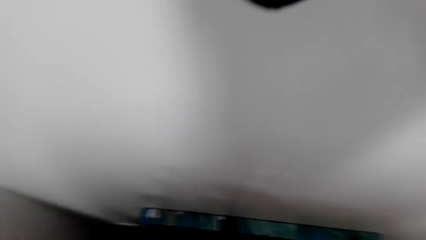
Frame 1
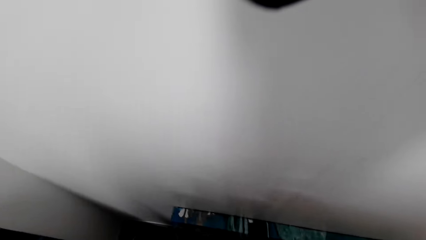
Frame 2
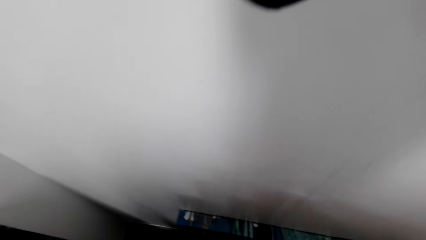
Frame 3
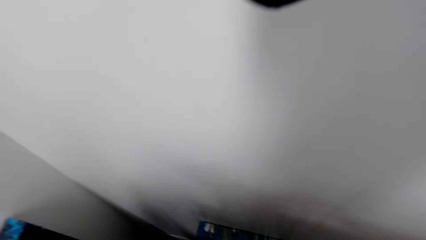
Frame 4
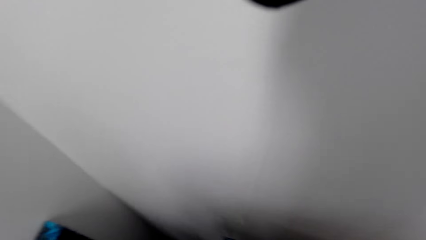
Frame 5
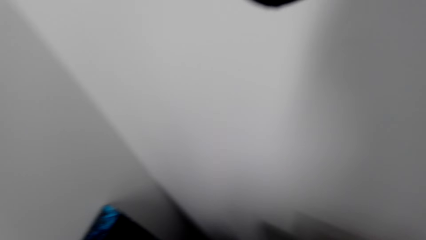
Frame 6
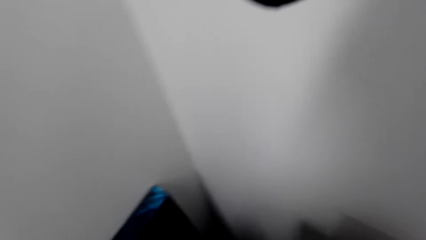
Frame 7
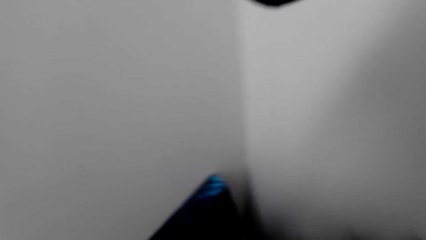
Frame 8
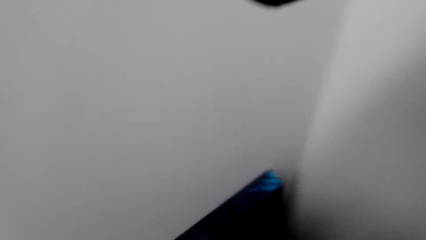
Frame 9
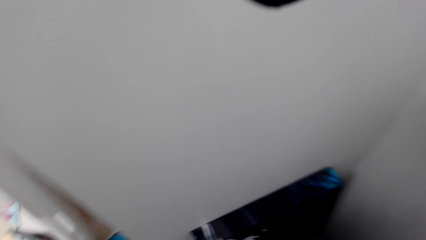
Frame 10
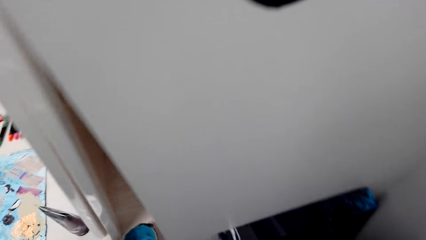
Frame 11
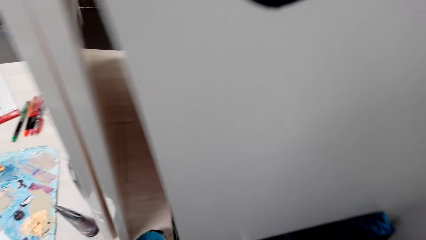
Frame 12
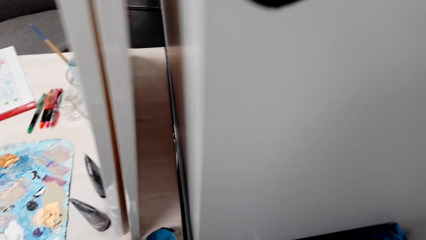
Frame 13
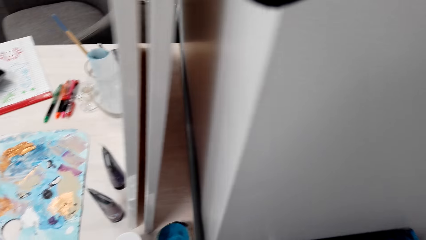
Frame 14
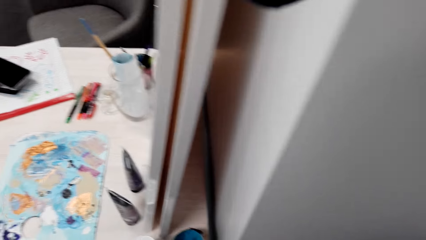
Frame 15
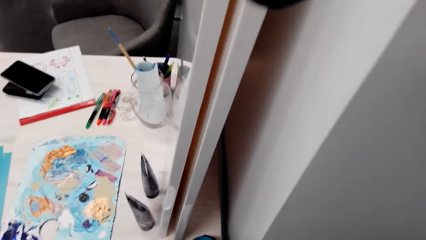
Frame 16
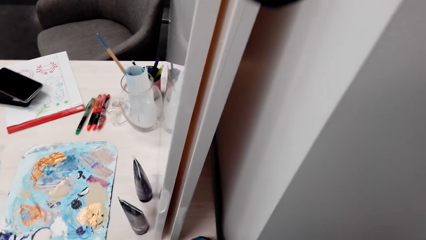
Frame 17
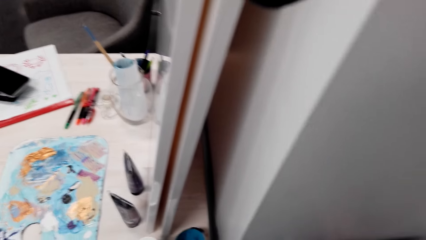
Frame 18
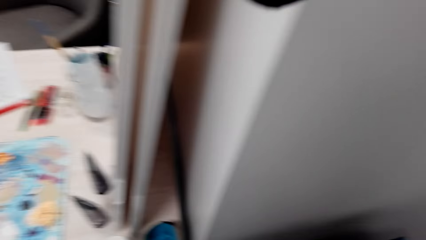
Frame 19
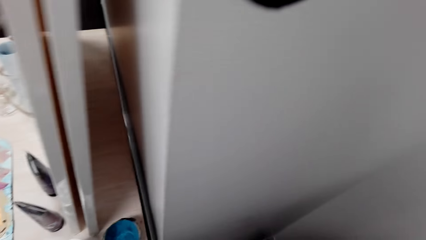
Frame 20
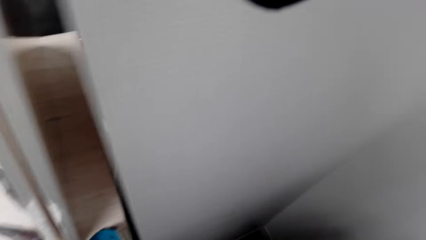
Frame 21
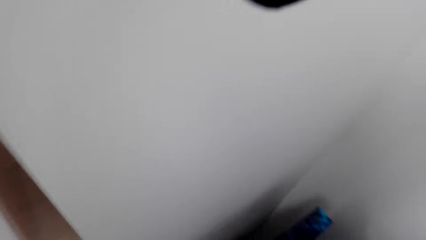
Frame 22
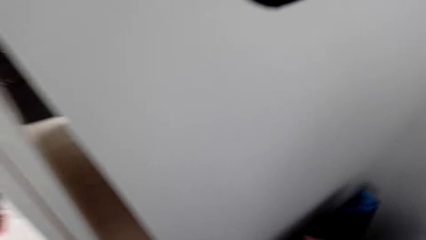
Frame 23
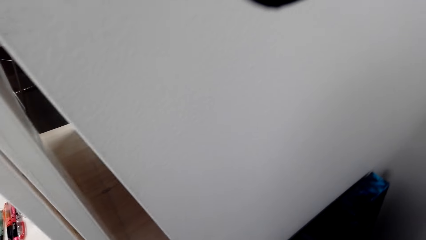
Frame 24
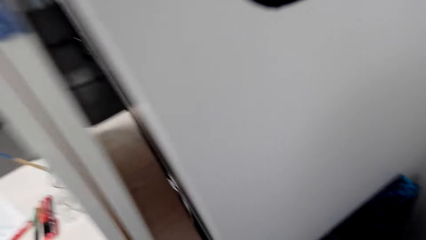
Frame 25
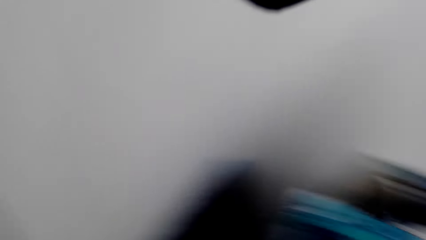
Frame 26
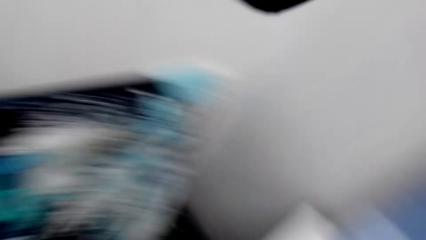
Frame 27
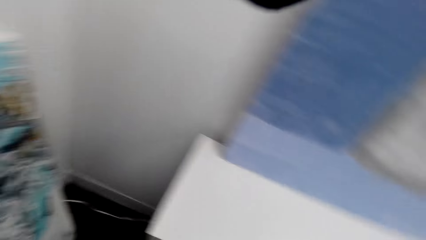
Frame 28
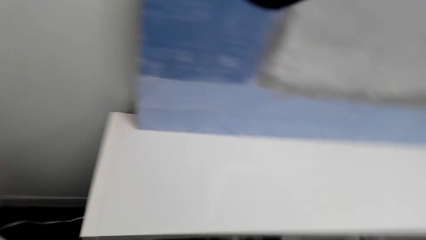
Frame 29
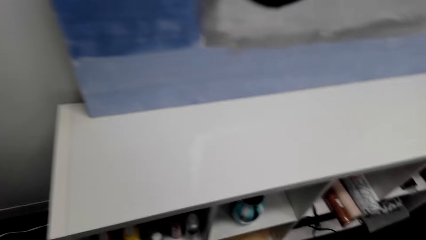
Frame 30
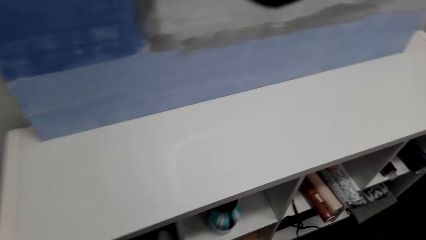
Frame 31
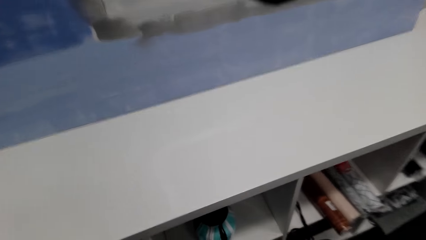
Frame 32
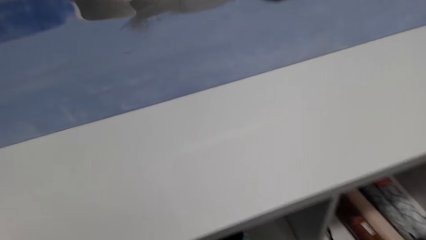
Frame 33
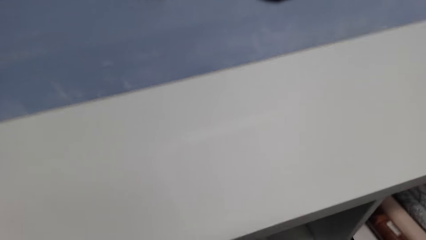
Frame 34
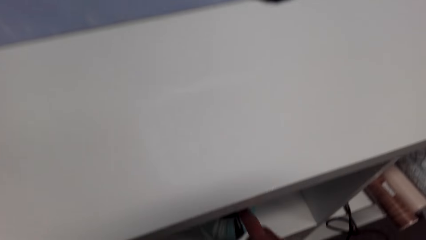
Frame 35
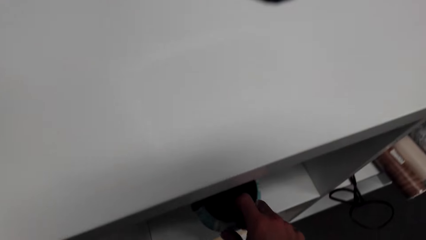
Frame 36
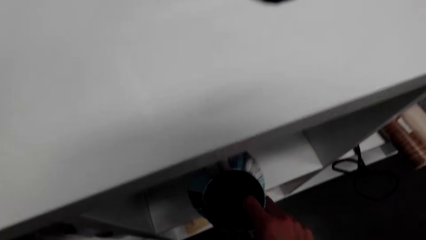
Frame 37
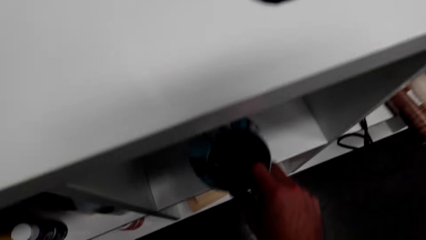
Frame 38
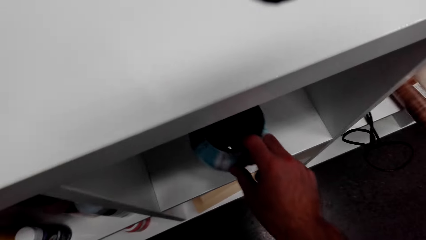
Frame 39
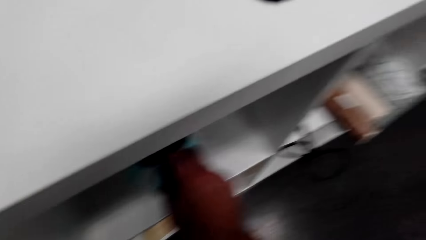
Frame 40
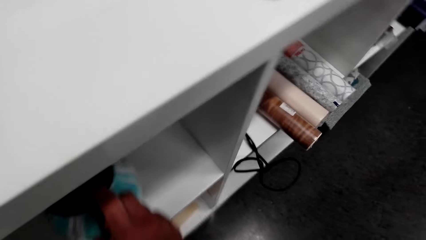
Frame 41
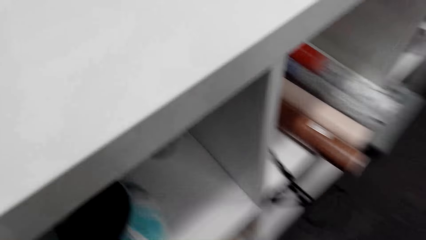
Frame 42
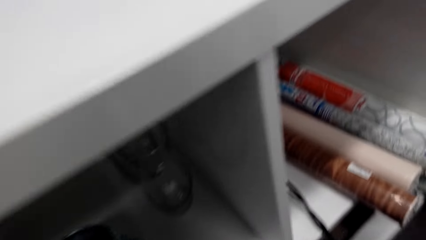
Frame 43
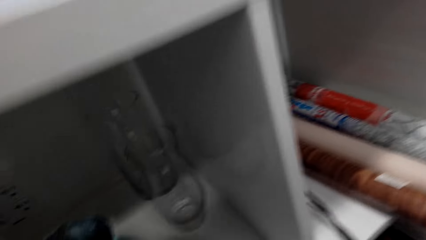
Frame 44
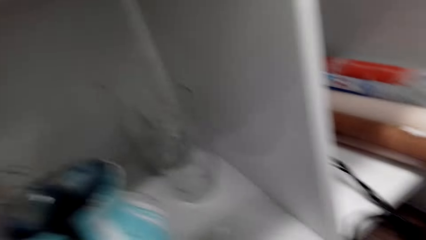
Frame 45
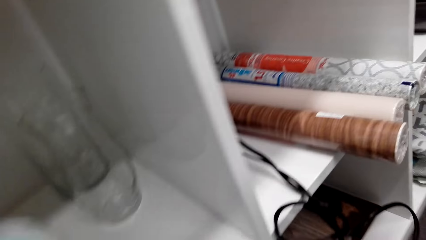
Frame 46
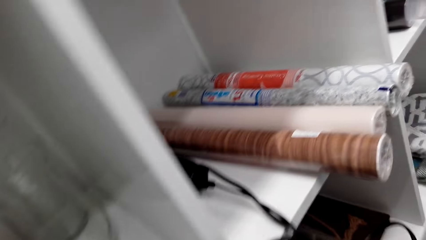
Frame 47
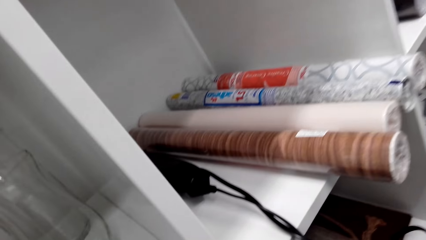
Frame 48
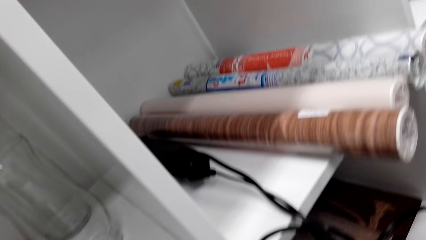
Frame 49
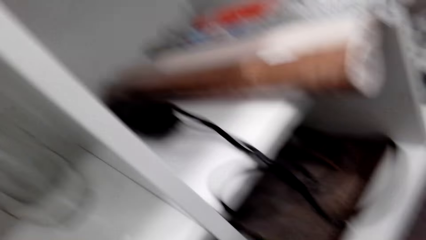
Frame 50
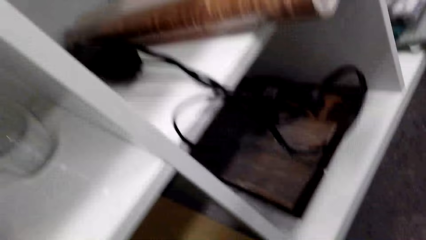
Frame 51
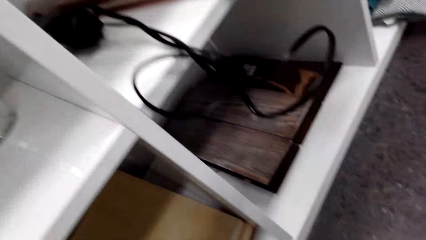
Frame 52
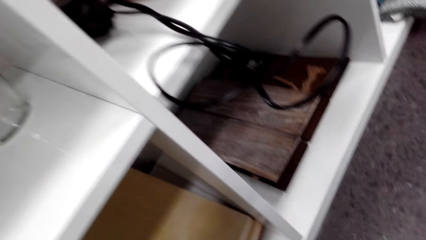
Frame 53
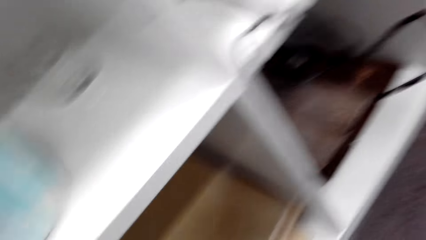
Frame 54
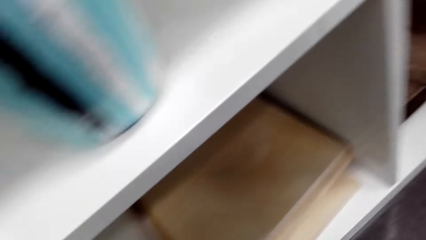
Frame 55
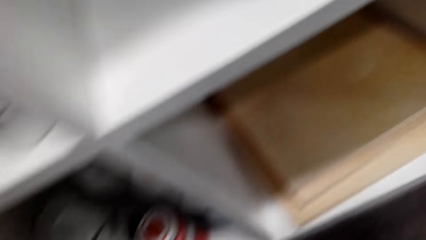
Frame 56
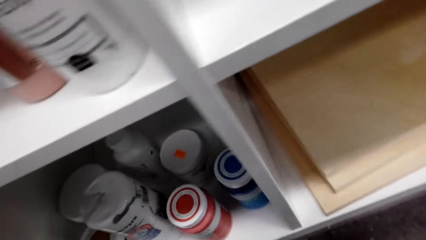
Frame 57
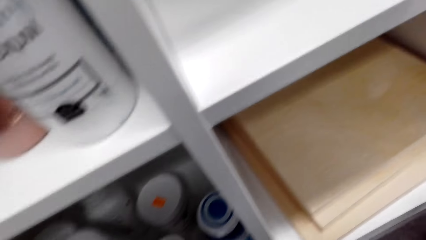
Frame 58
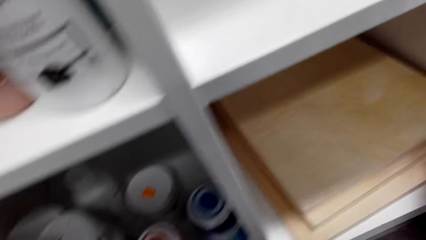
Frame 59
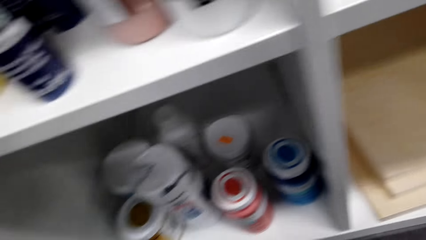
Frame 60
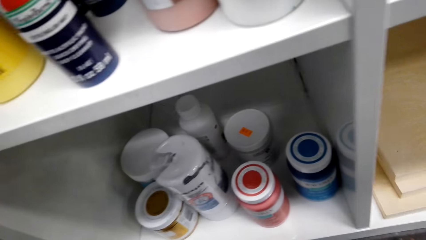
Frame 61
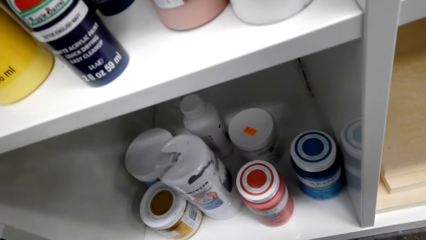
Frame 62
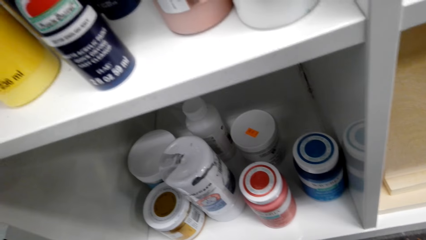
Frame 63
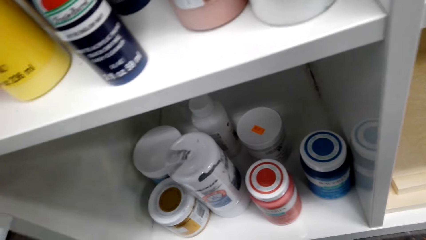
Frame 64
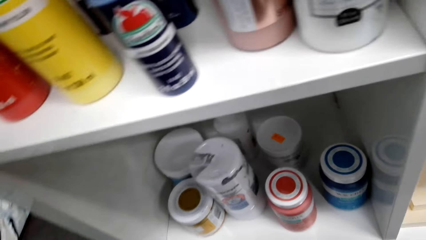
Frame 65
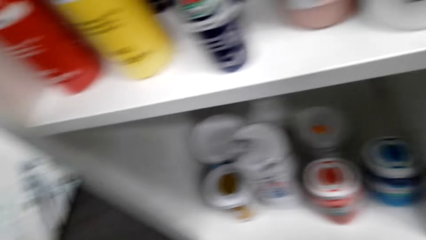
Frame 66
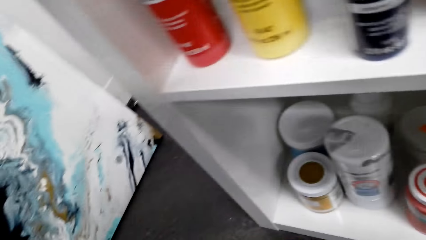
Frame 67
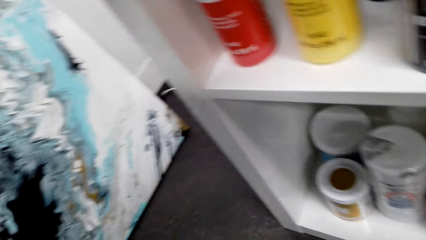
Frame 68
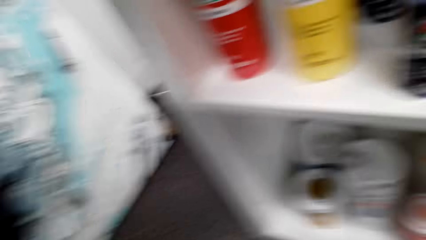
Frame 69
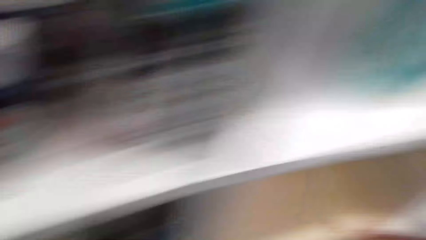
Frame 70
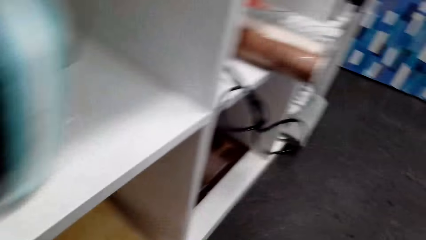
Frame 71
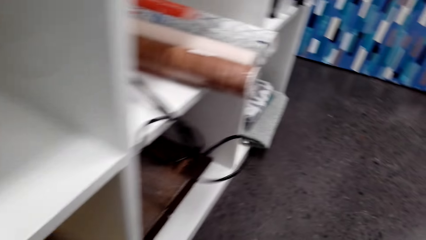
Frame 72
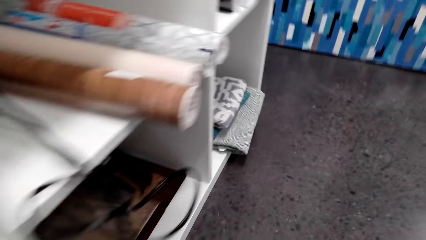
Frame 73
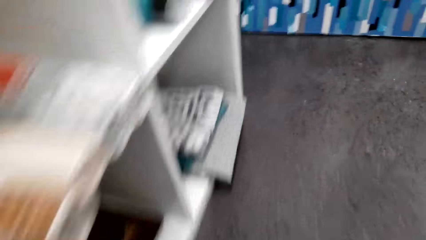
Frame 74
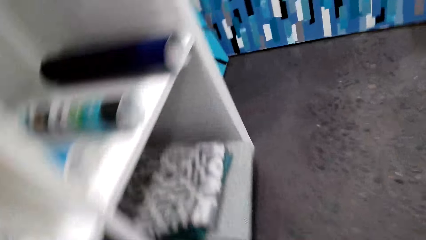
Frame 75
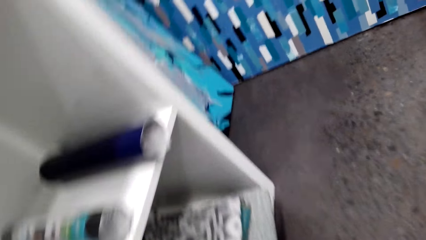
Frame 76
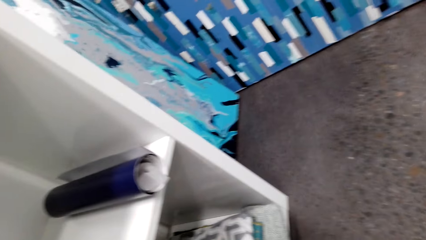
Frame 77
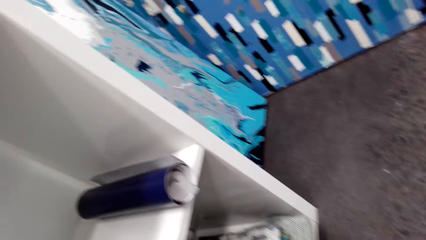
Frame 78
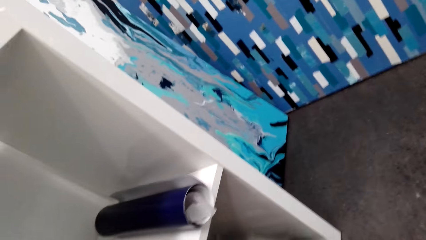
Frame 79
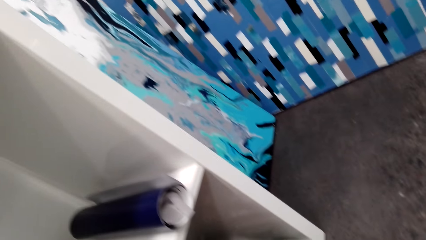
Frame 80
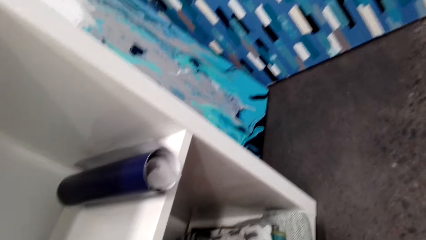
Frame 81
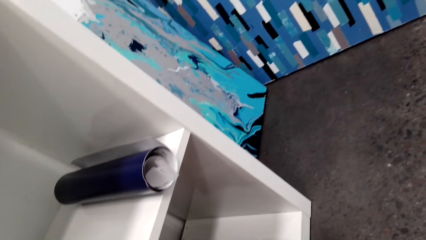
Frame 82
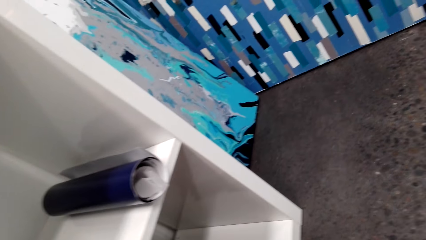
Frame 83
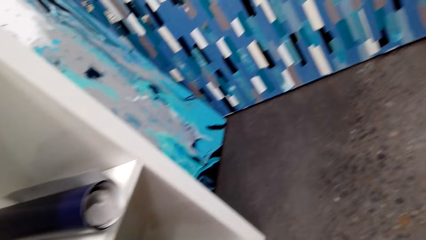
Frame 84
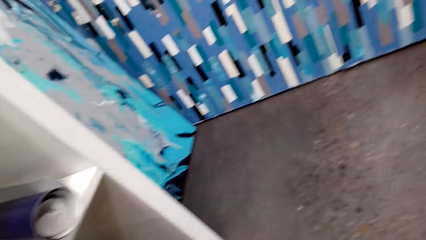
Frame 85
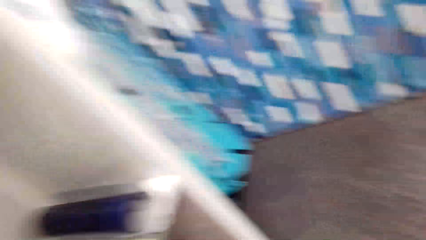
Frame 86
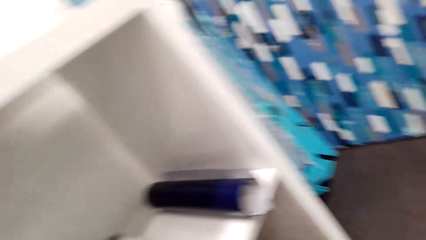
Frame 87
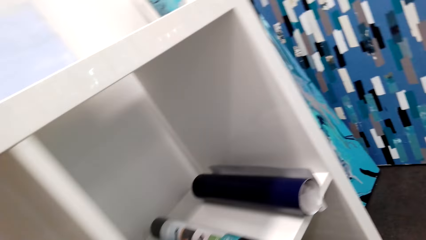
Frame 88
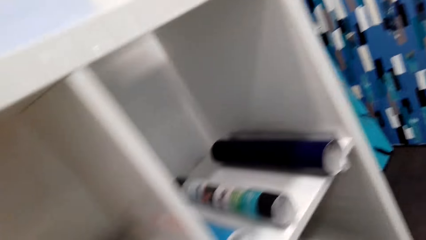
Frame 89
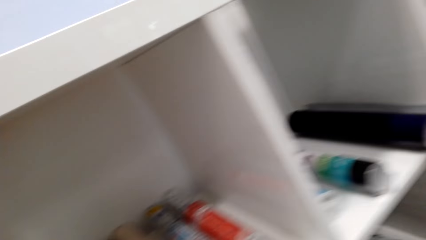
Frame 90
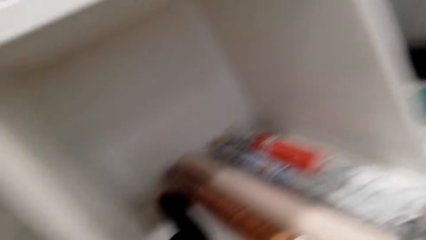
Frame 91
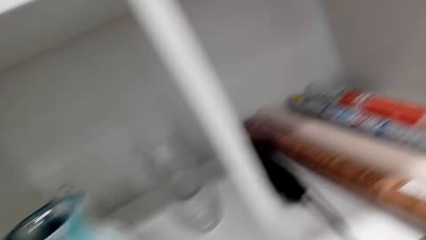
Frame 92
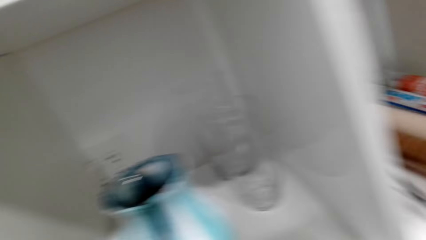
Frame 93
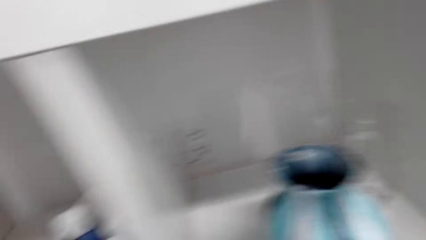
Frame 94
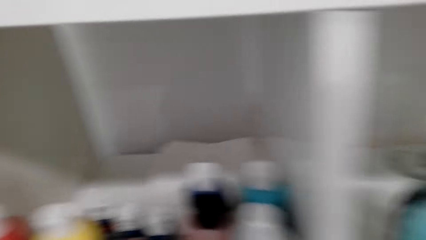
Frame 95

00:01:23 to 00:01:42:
The camera wearer looks around the room. They look at the cabinet. They hold something. They touch an object. They look at the cabinet. They look around the room.
